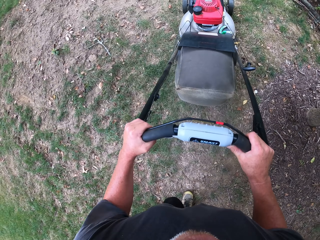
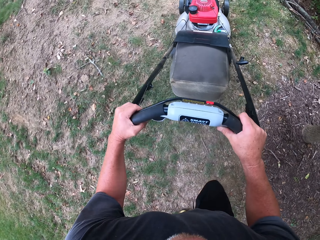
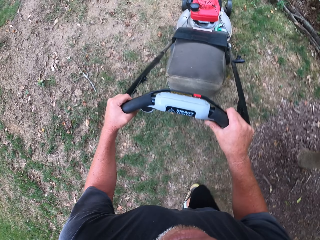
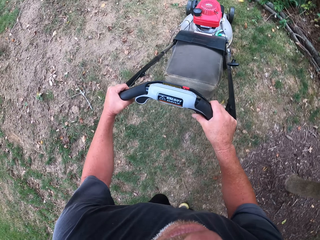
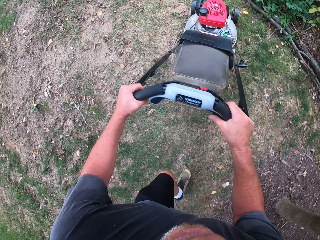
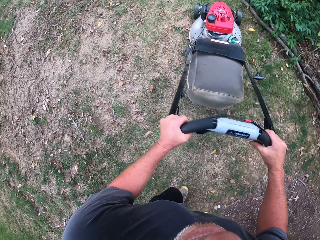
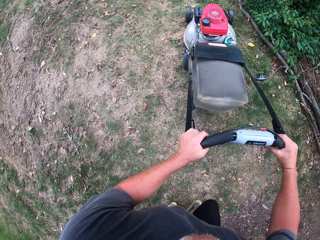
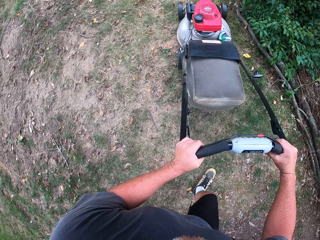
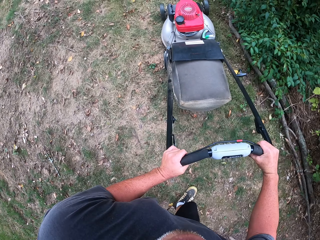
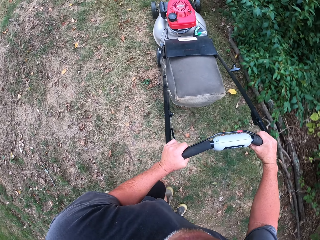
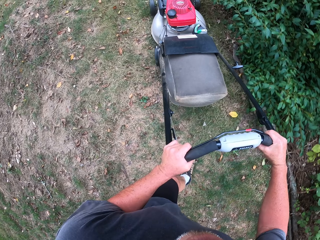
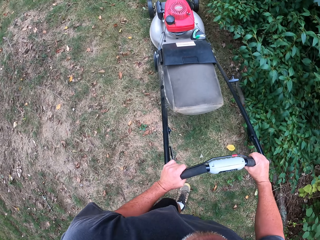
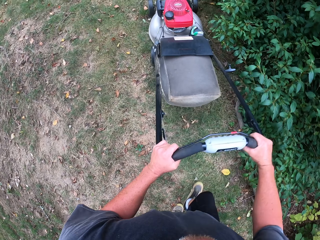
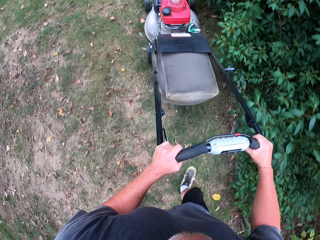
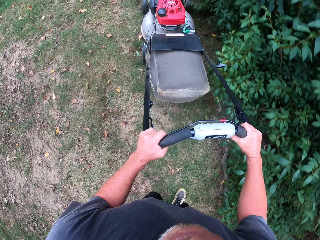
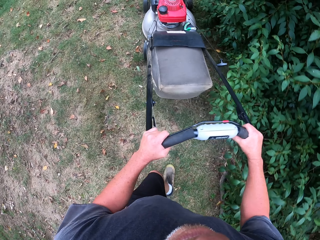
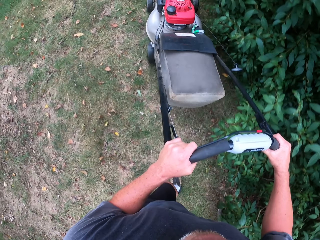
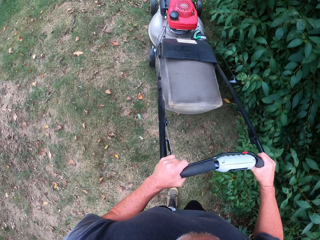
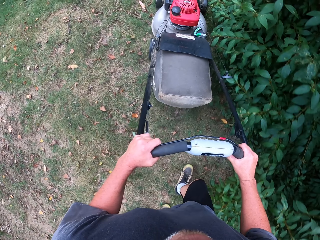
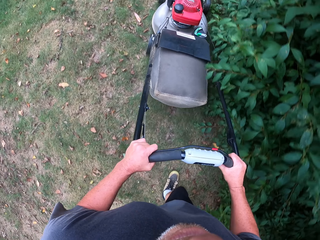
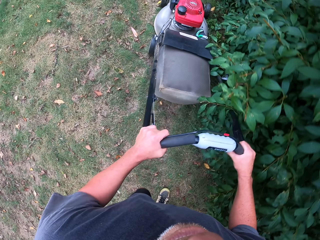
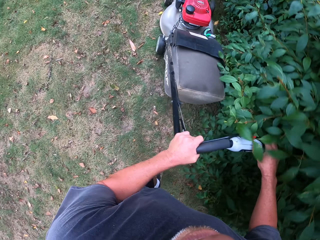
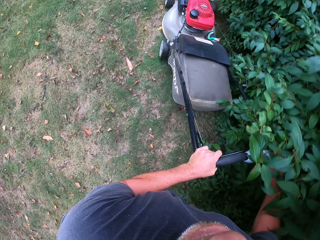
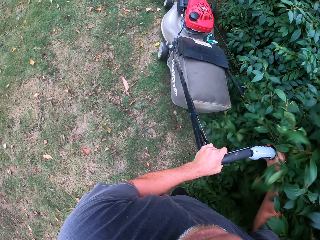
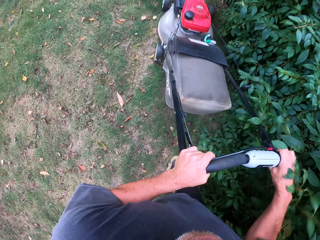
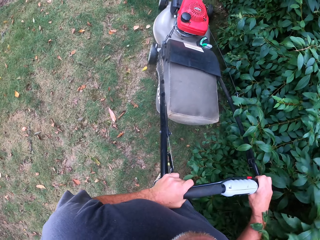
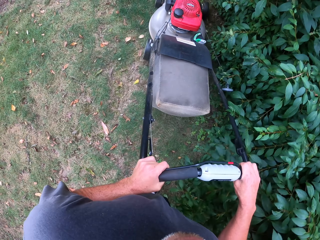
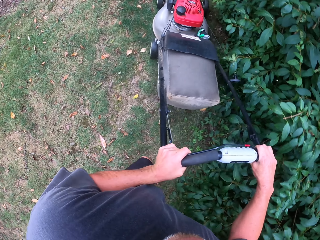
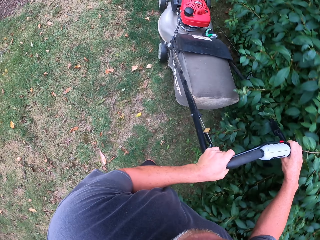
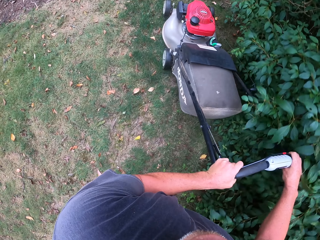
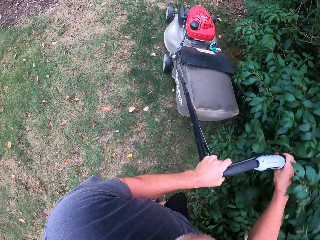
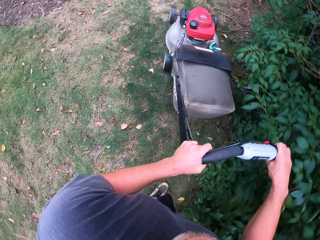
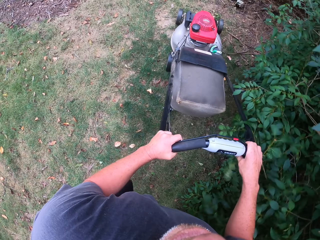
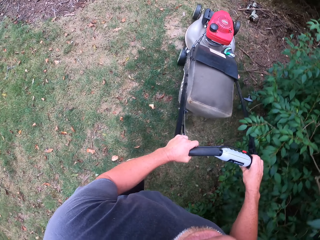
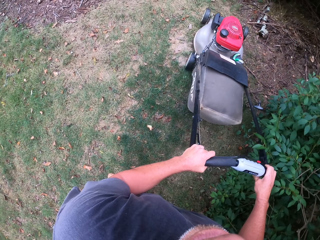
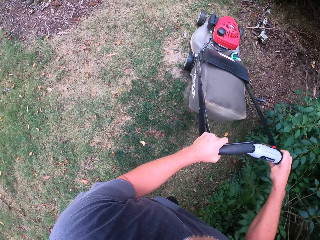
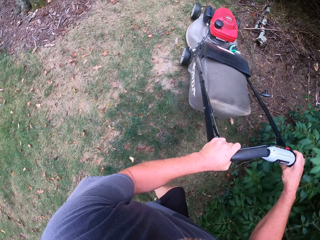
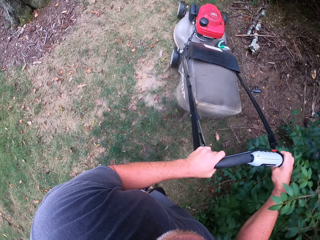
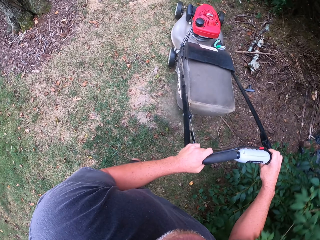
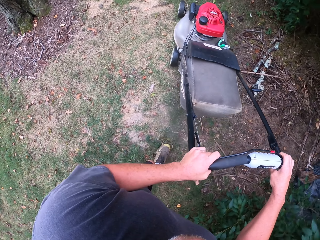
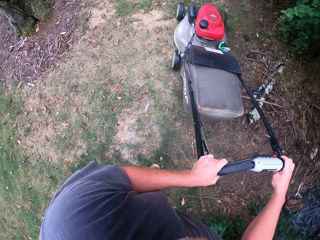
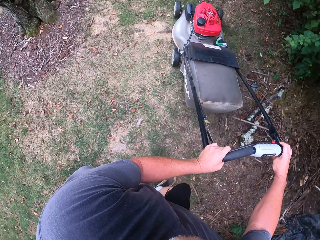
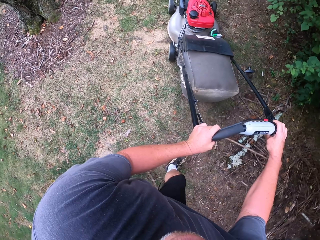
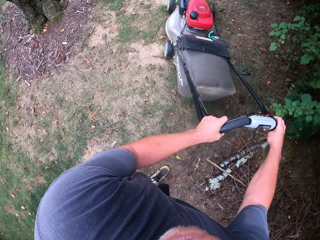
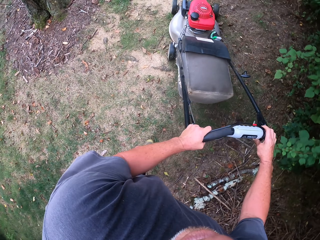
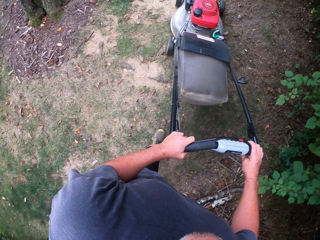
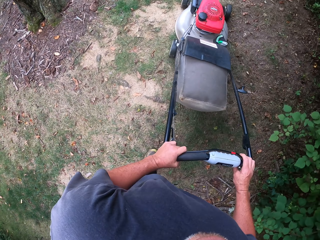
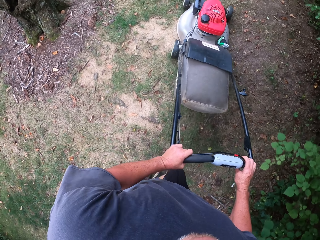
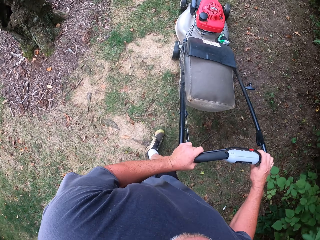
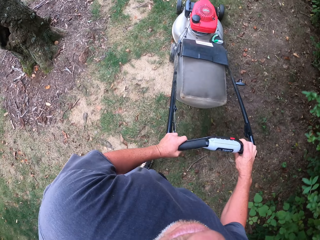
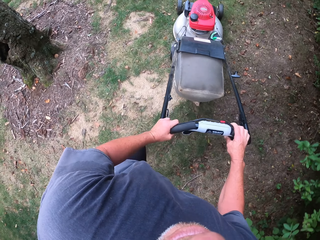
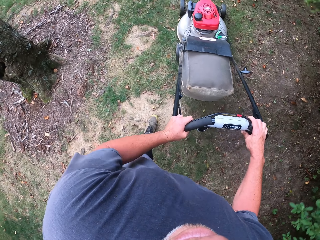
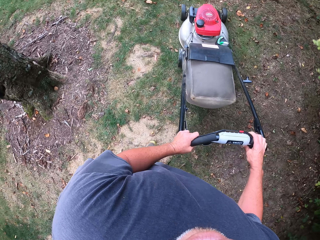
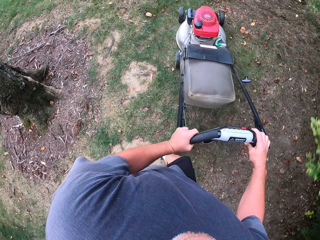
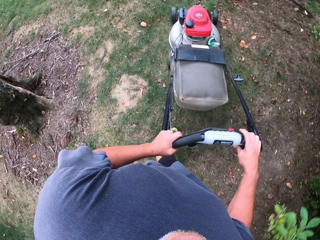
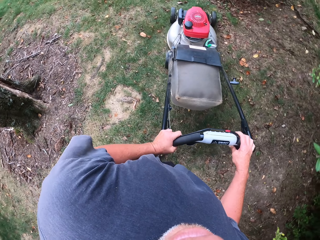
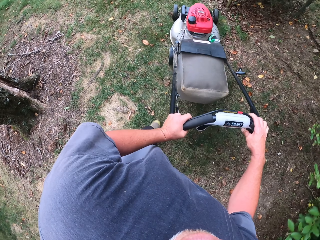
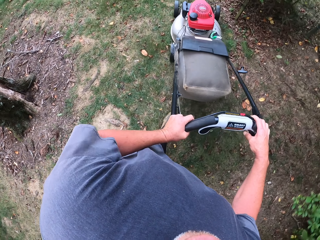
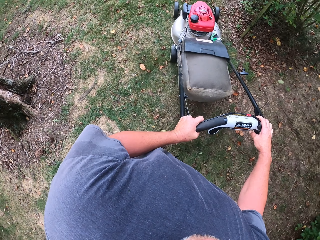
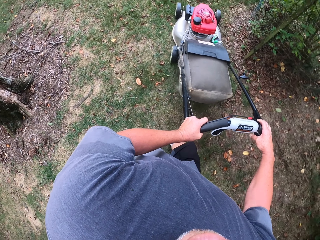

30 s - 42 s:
The camera wearer pushes the lawn mower forward.

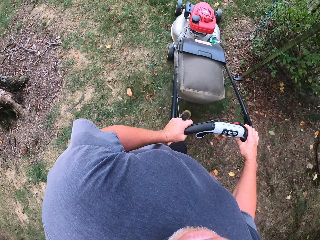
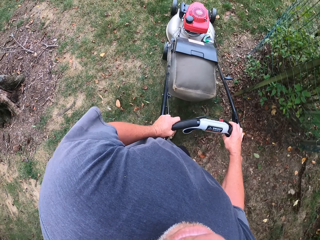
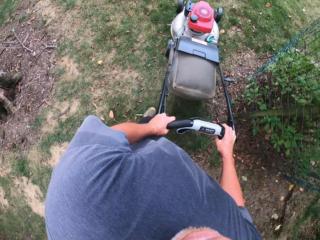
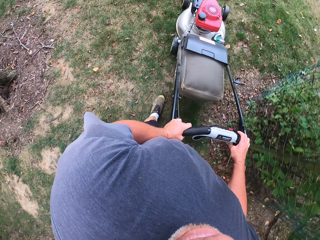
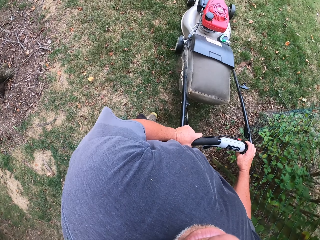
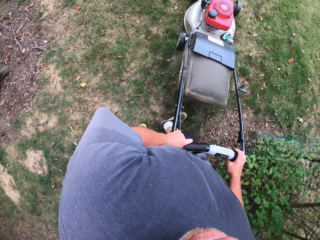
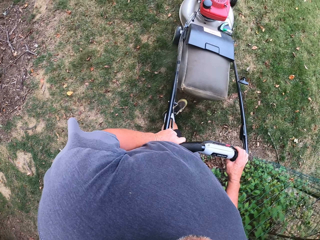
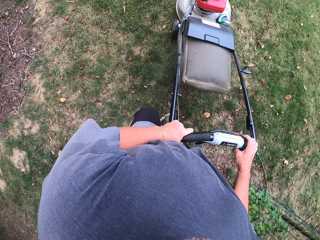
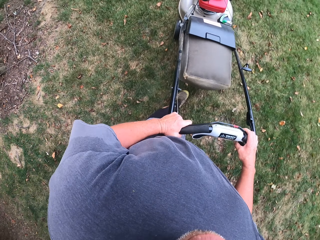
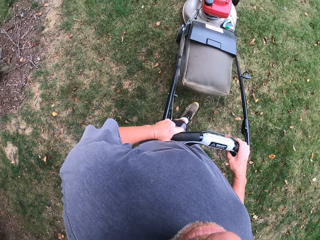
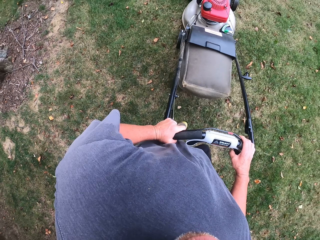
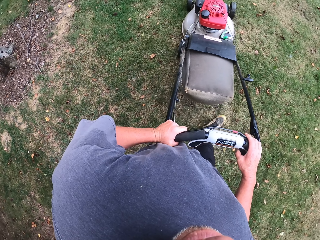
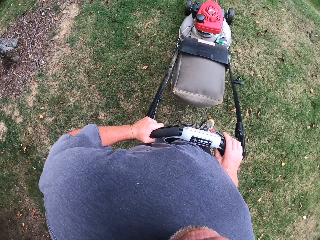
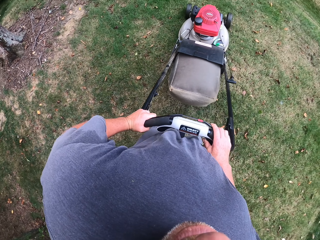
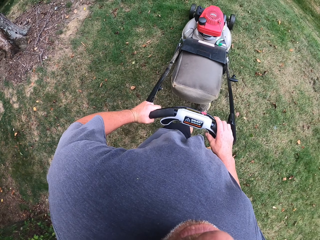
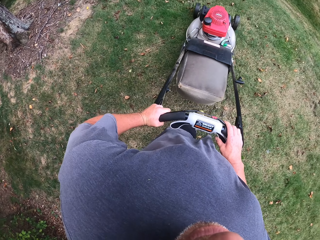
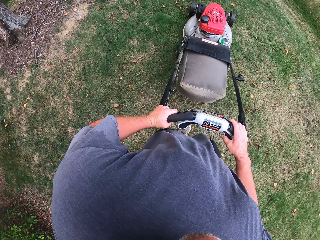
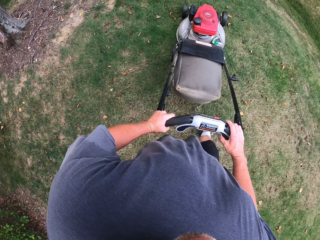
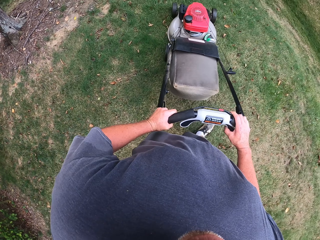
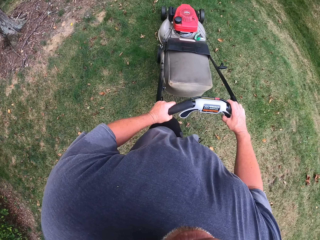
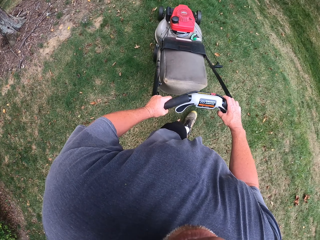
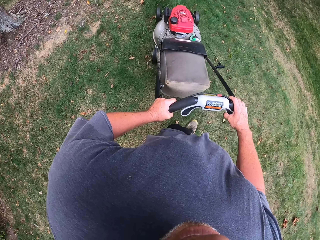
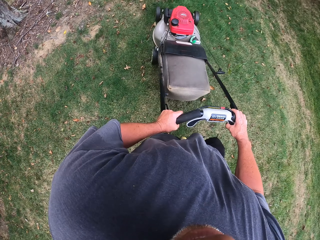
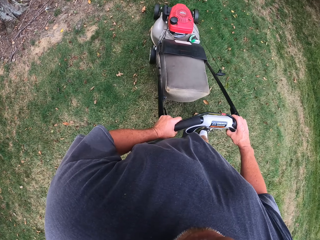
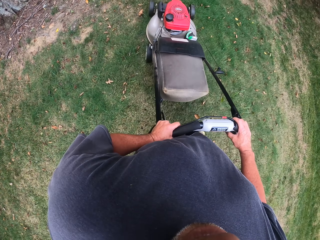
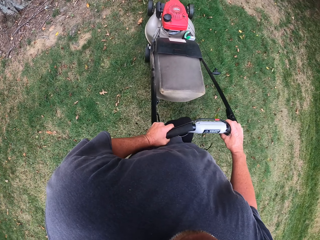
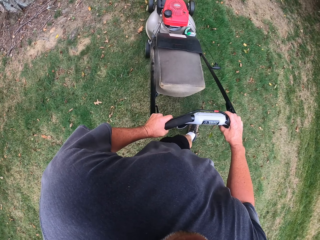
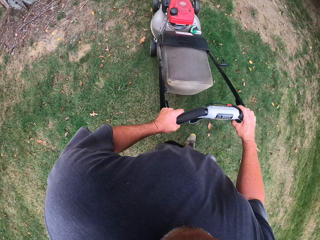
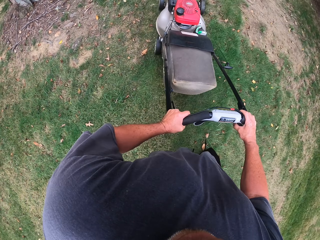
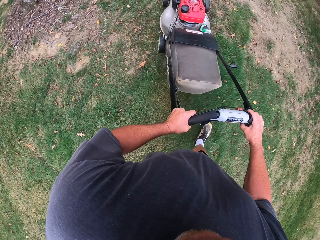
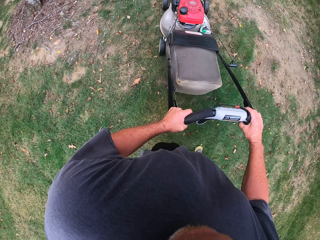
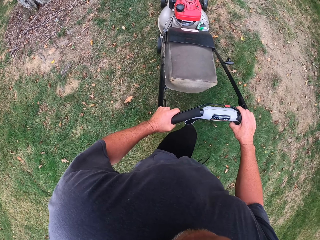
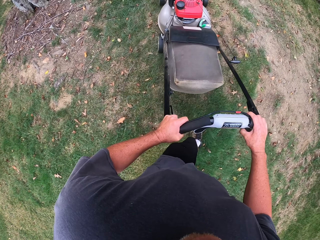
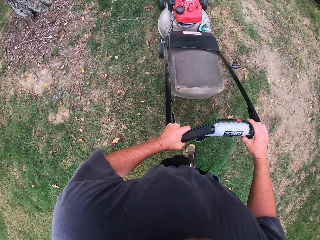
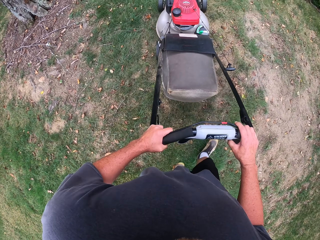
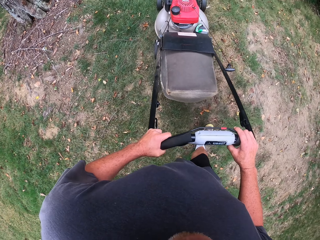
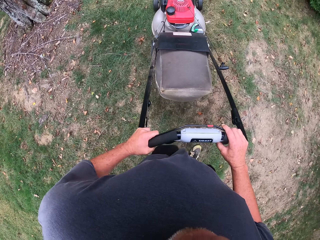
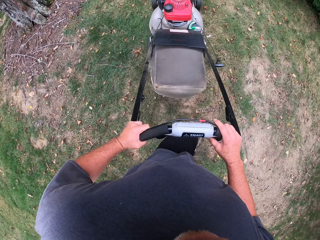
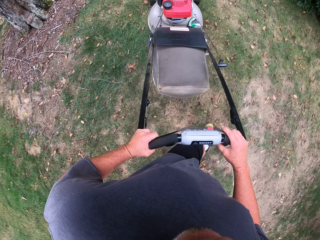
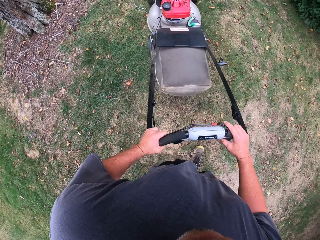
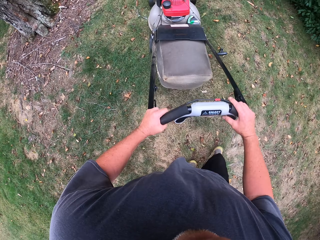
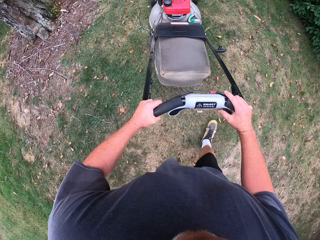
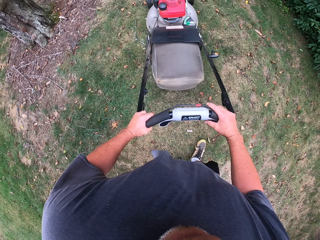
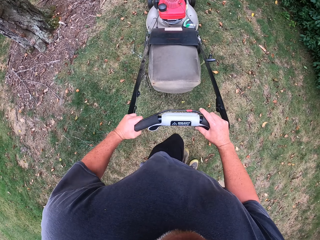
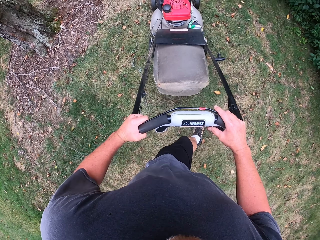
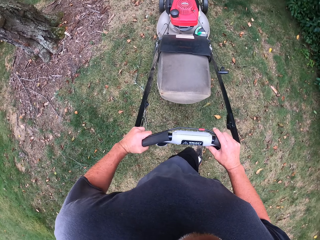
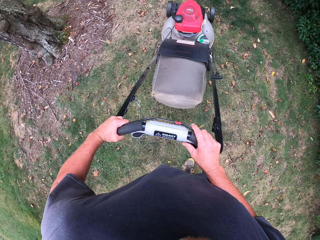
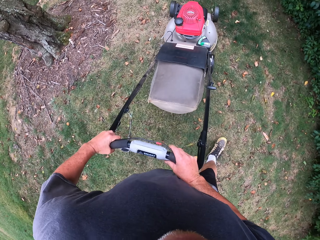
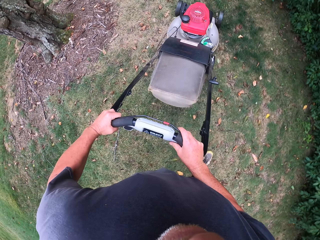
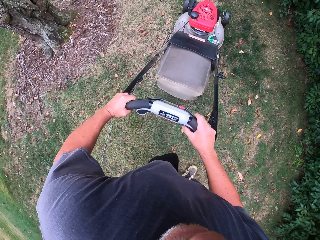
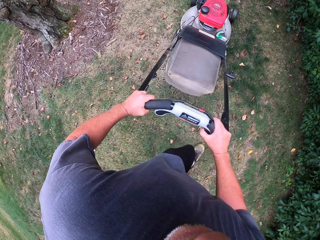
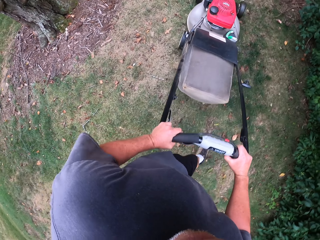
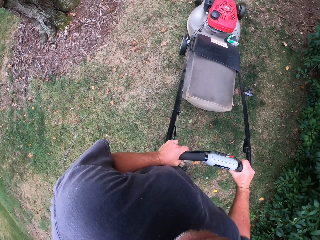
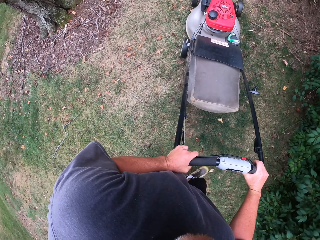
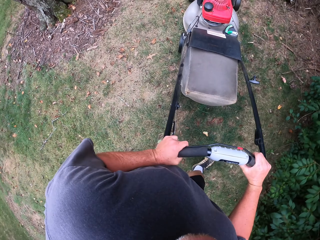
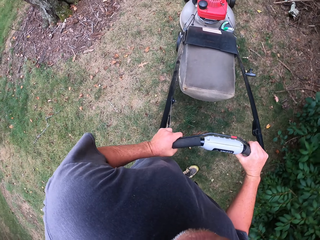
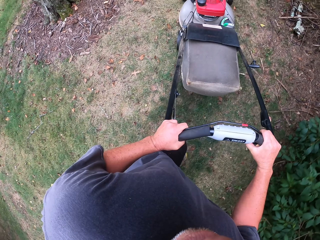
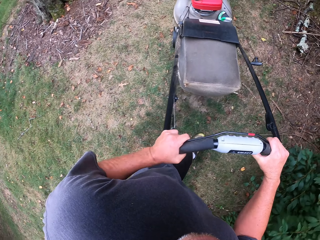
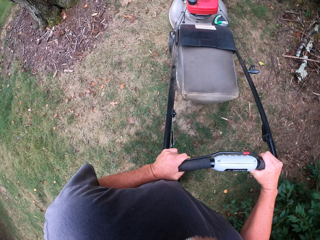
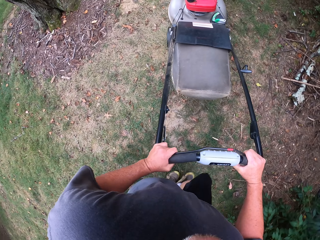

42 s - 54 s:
The camera wearer turns the lawn mower left. They push the lawn mower around the tree.
